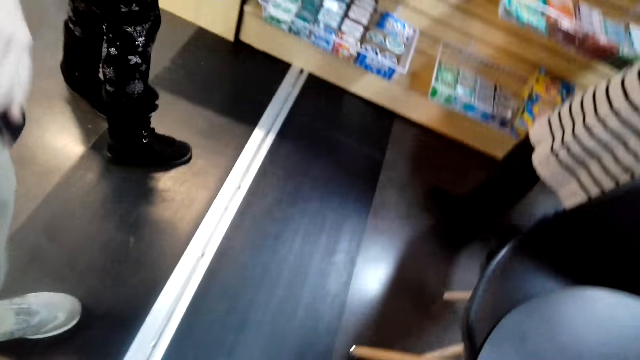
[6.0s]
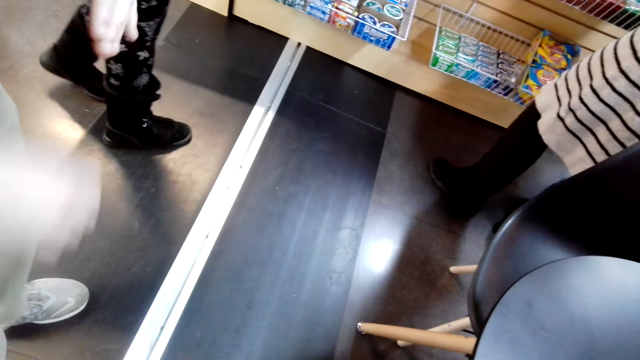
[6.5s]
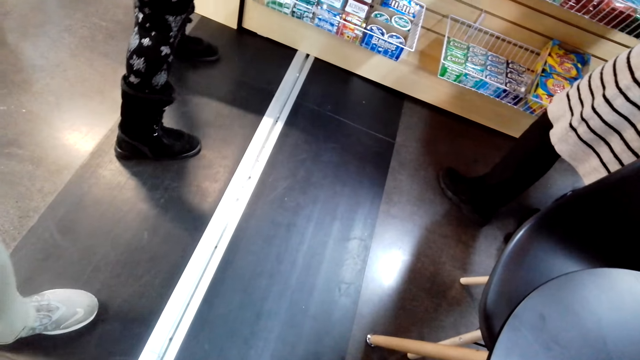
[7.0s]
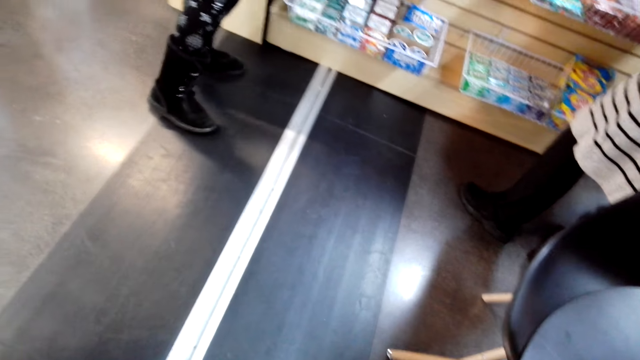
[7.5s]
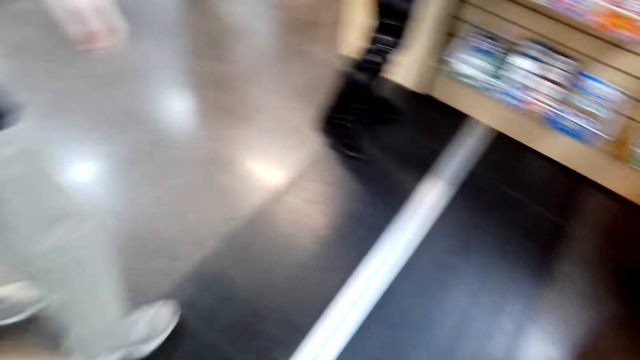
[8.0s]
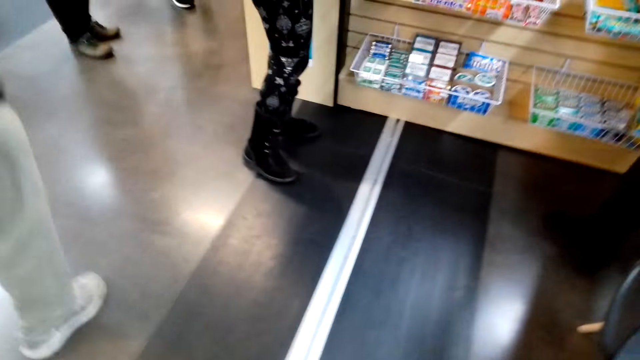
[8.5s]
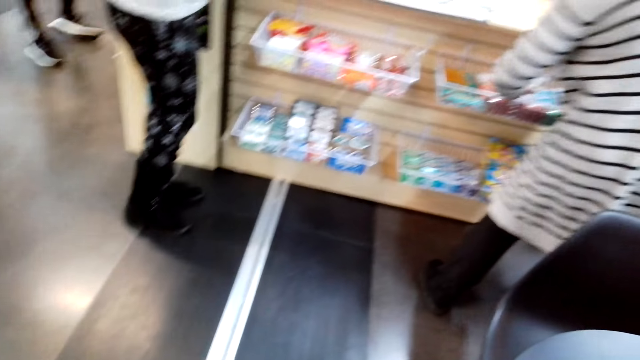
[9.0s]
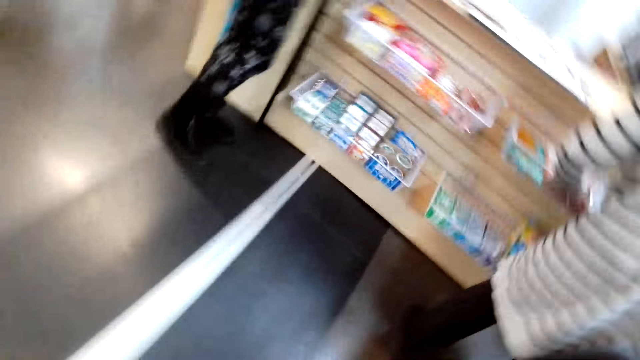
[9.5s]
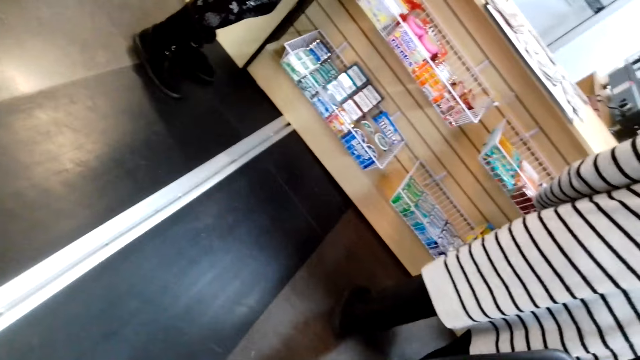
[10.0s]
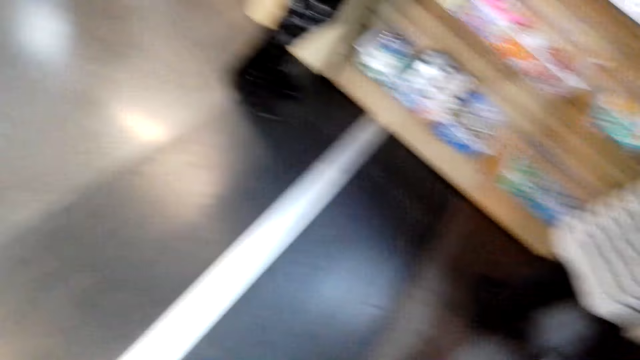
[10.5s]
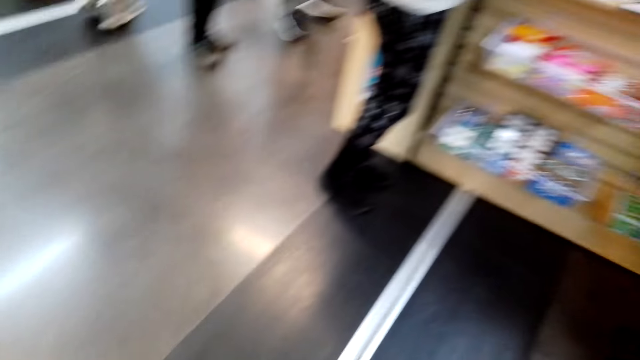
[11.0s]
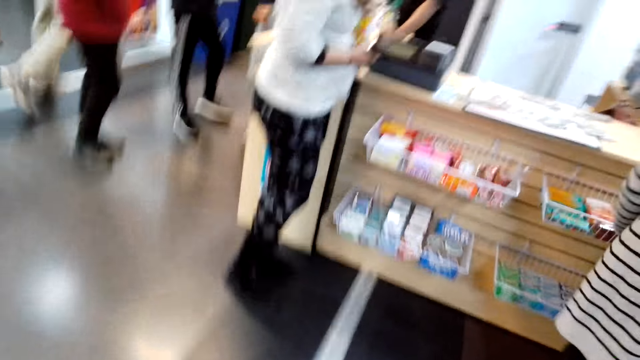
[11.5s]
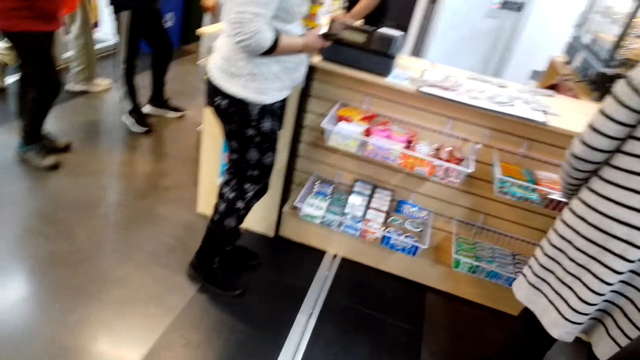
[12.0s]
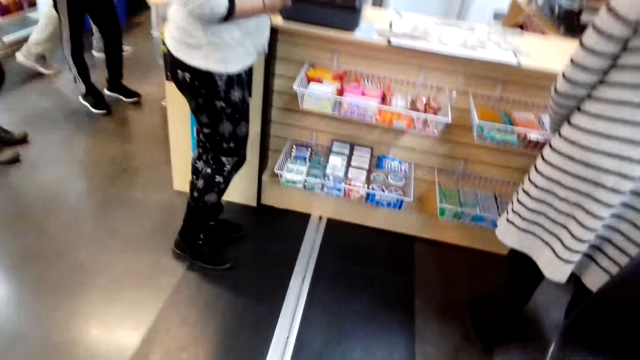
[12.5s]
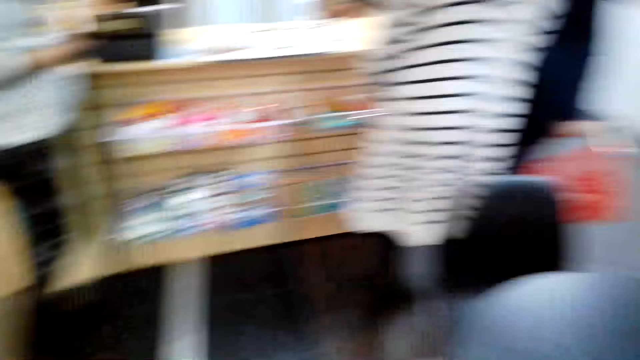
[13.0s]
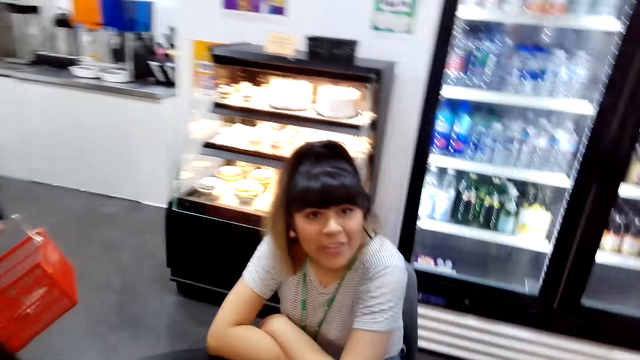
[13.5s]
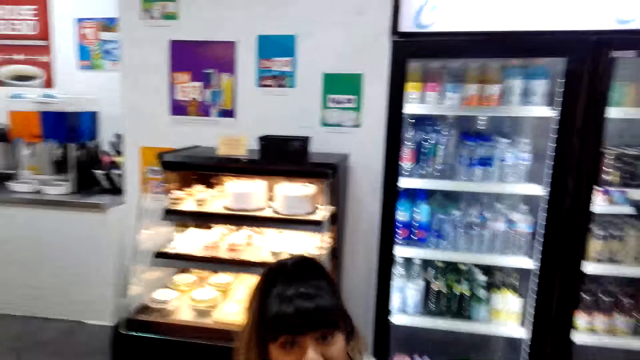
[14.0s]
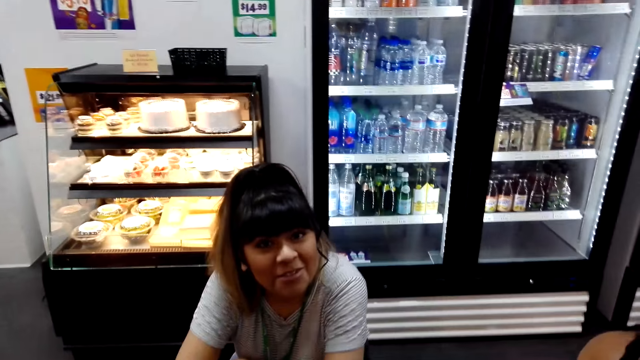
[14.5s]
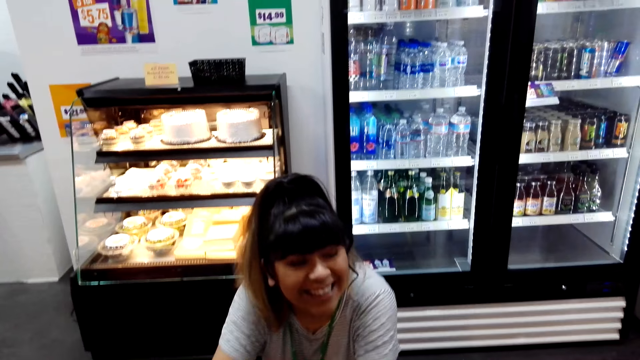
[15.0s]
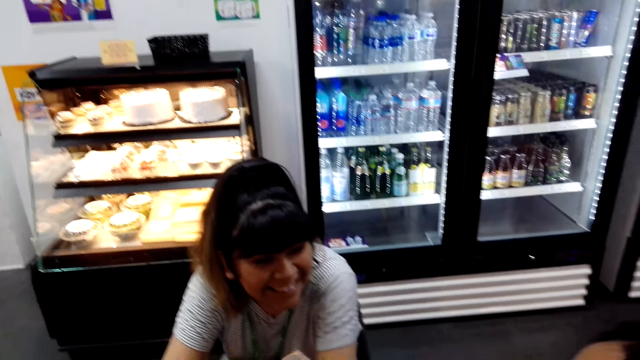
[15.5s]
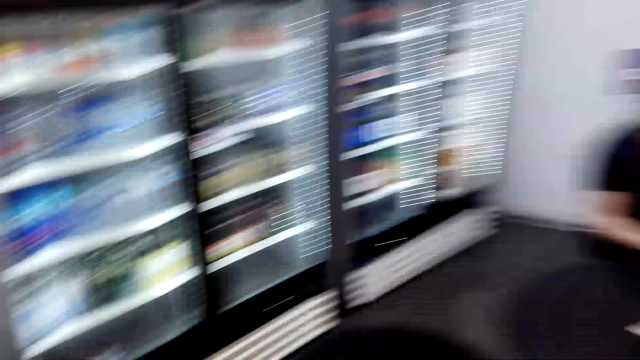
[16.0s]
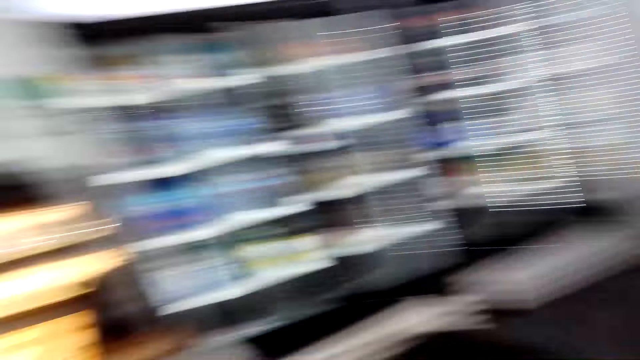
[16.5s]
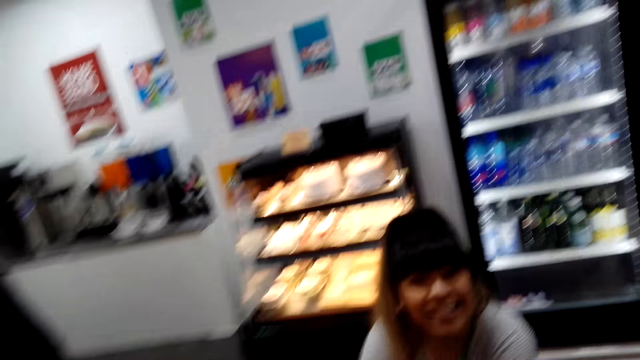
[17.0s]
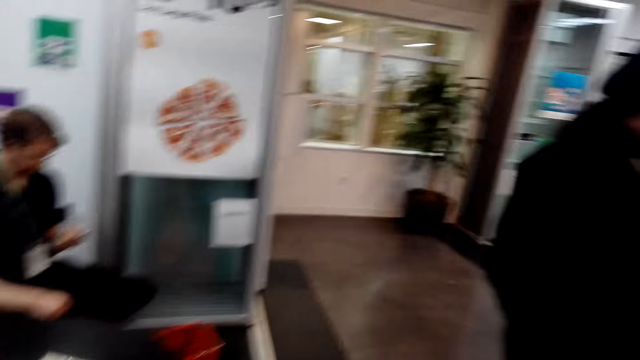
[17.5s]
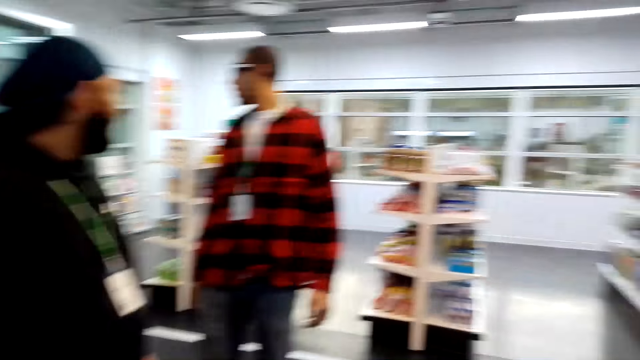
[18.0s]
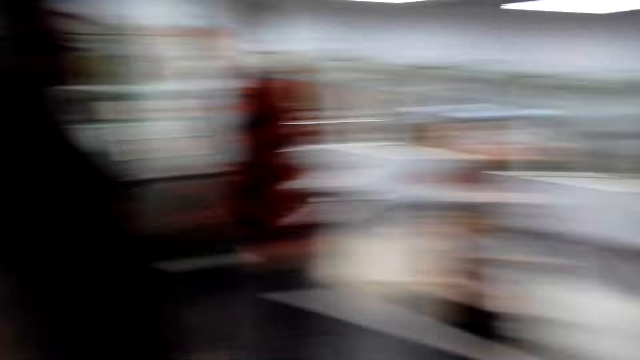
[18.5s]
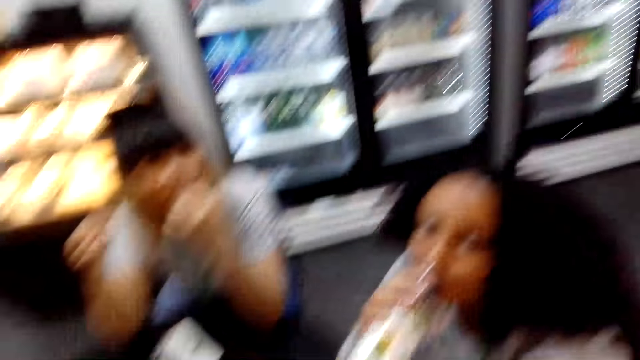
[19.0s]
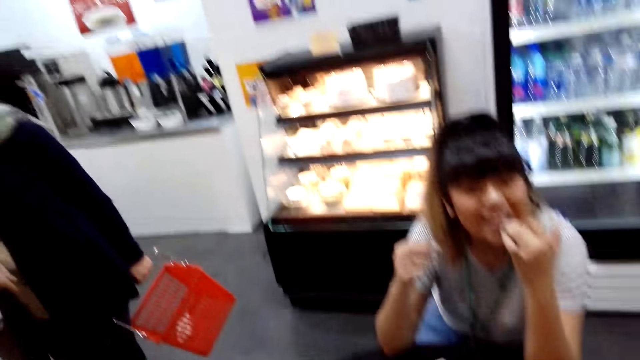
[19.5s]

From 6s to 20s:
A person moves around. Another person moves around. The camera wearer looks around. The second person walks around. The first person holds a phone. The camera wearer looks around and dialogues with another person. Another person interacts. The camera wearer looks around. Another person stares at a phone. The camera wearer looks around. The person who interacted interacts again. The camera wearer looks around. Another person looks aside. The camera wearer looks around. Another person drinks juice from a bottle.

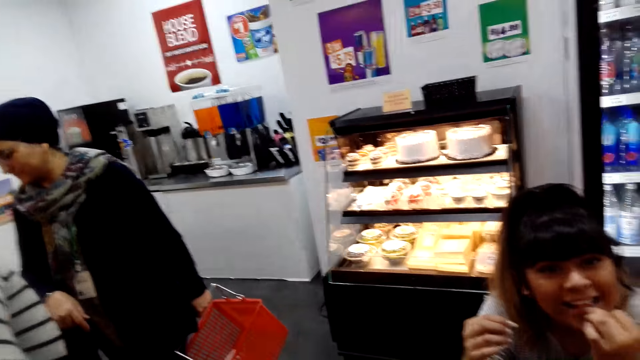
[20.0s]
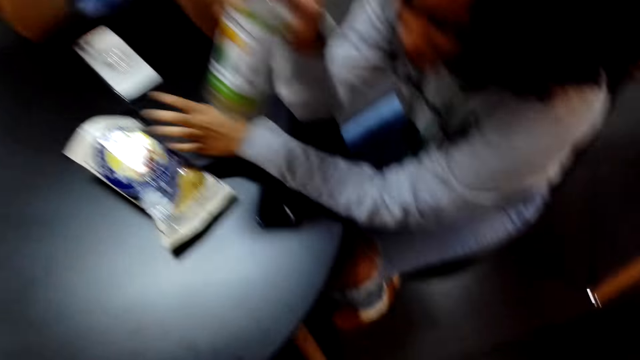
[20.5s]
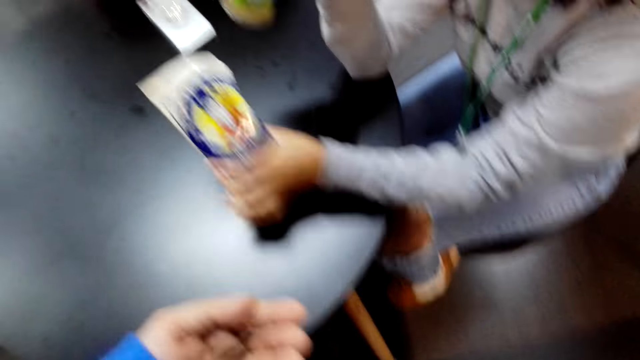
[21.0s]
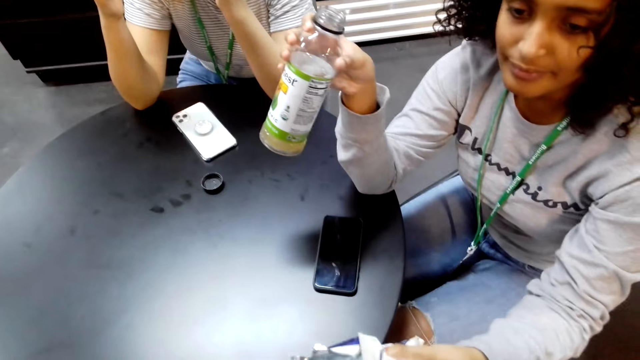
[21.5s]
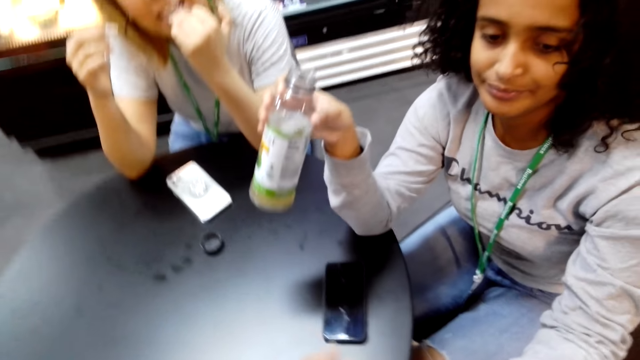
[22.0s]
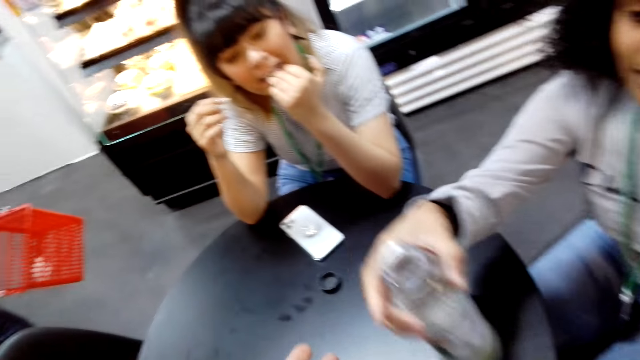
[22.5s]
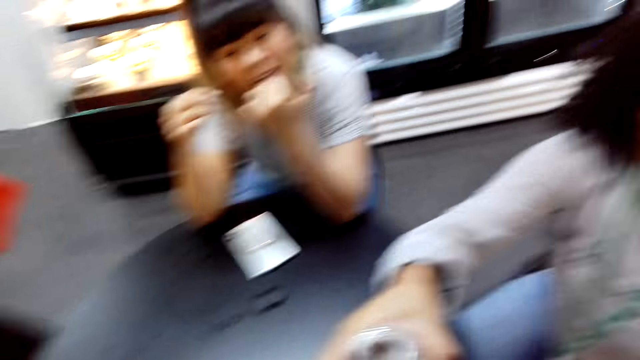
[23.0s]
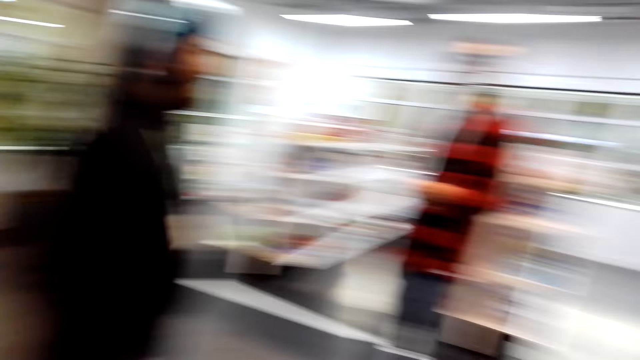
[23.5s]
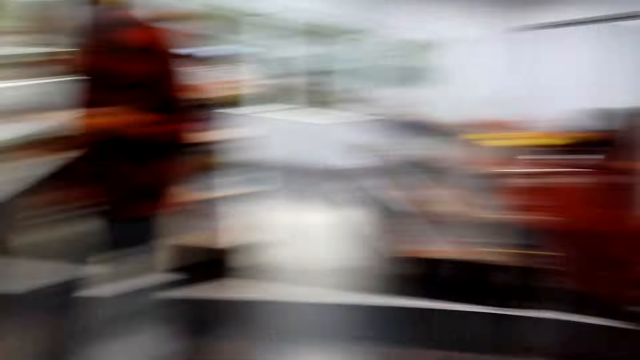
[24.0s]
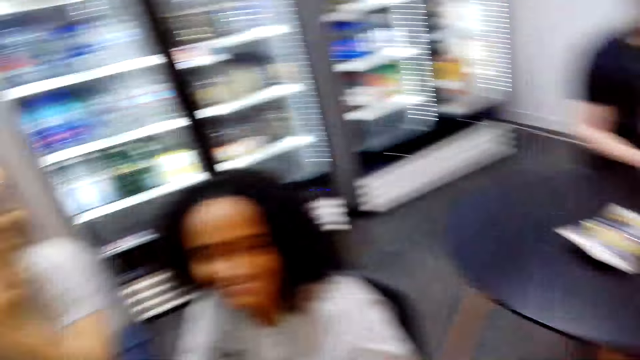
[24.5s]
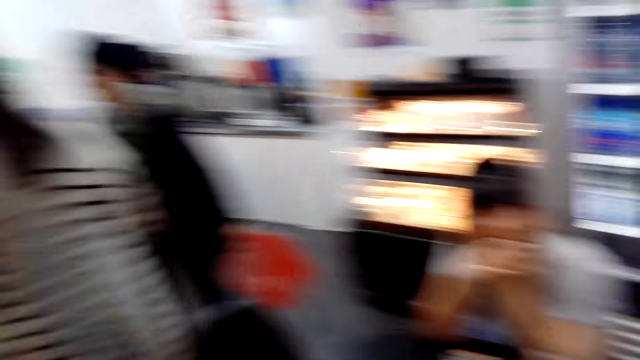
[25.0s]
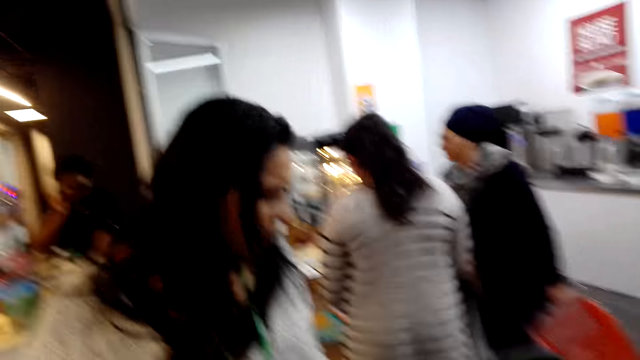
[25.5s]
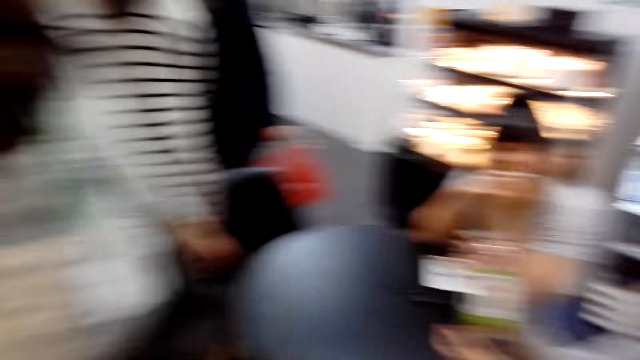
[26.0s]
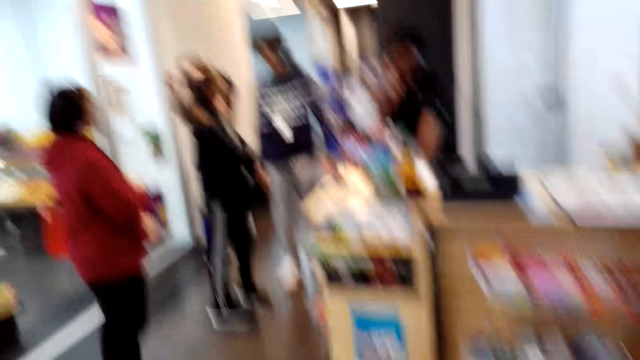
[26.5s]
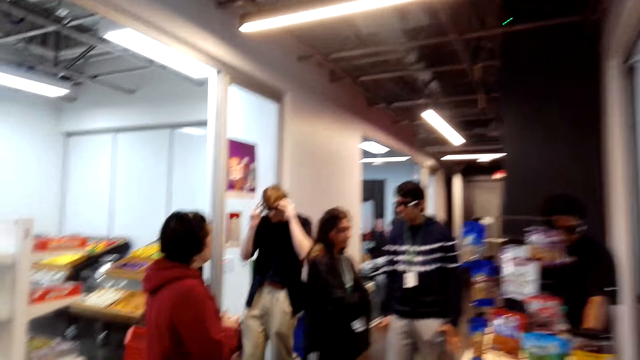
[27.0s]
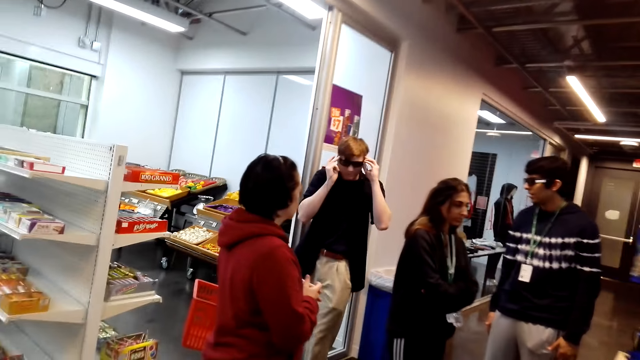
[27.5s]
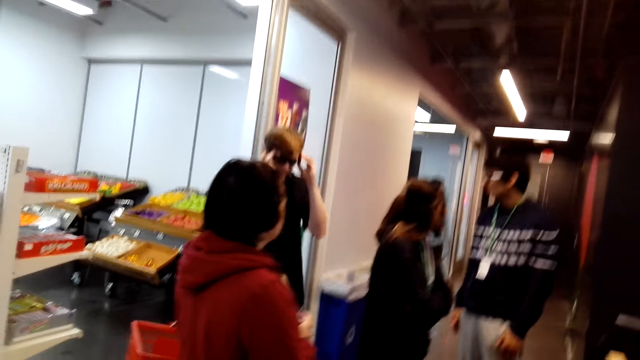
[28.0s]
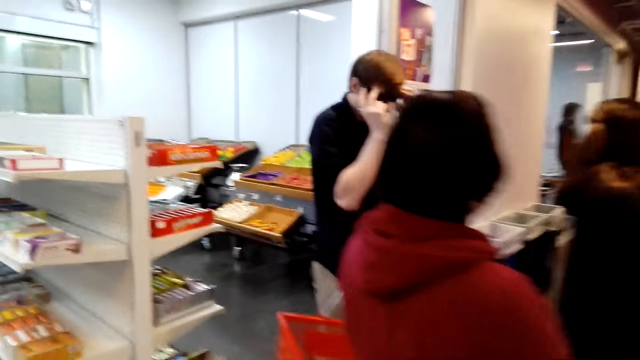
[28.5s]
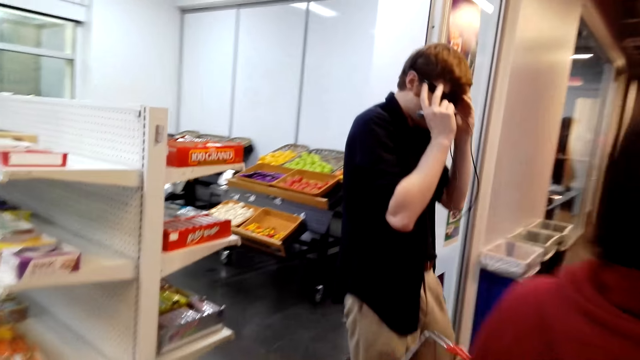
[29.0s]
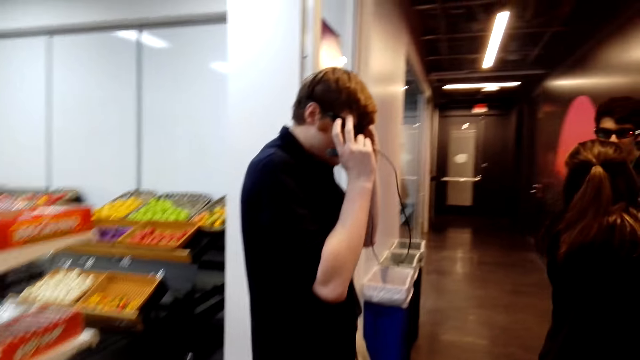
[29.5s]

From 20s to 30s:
The camera wearer dialogues with a person and another person. Another person inserts fingers in the mouth. Another person picks up a paper from the table. The latter person the camera wearer dialogues with gives something. The person with the paper interacts. The latter person gives the camera wearer a bottle and talks with the camera wearer. The camera wearer looks around and turns around. They dialogue with the person and the latter person. Another person walks around. Another person walks around and holds glasses. The camera wearer walks in the supermarket. The person with the glasses leans.
